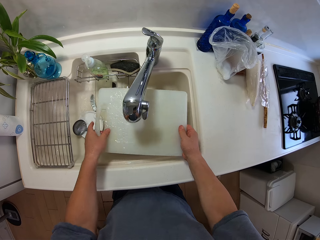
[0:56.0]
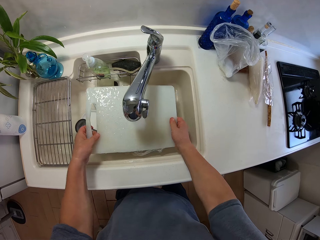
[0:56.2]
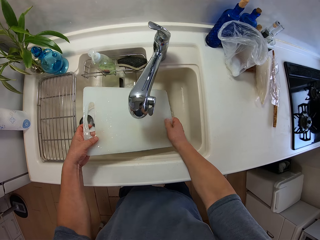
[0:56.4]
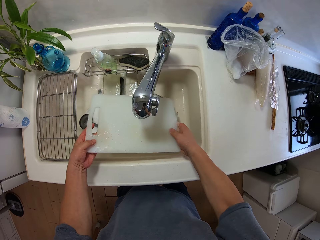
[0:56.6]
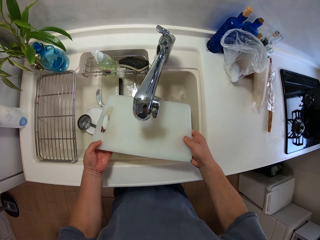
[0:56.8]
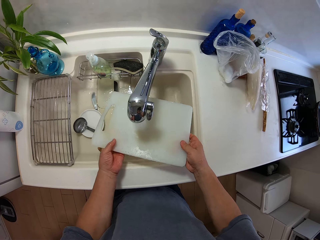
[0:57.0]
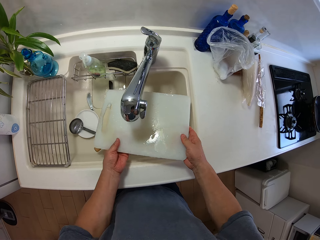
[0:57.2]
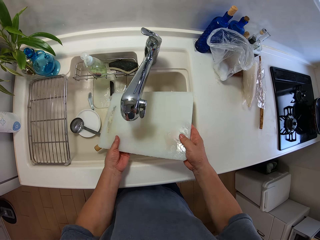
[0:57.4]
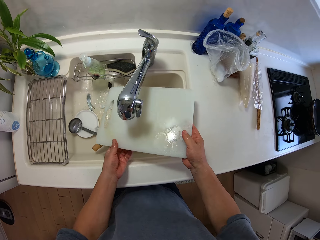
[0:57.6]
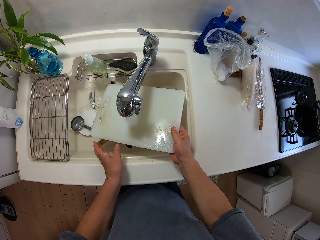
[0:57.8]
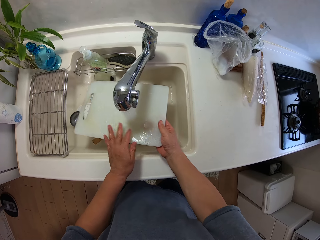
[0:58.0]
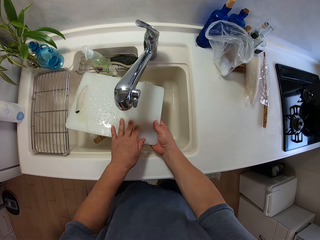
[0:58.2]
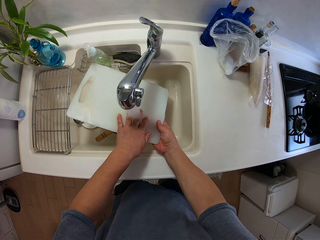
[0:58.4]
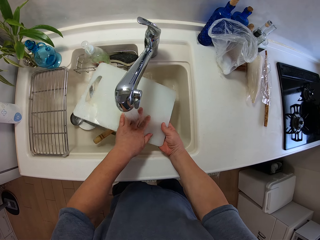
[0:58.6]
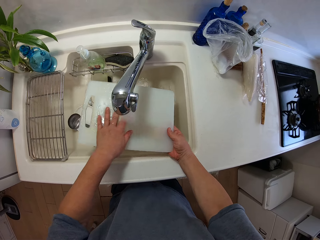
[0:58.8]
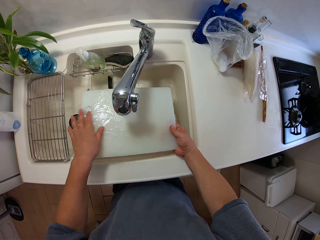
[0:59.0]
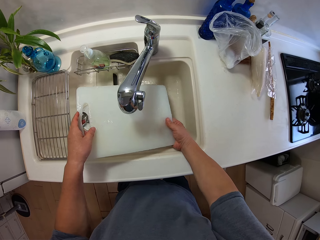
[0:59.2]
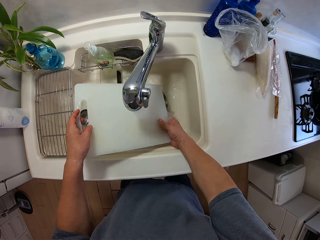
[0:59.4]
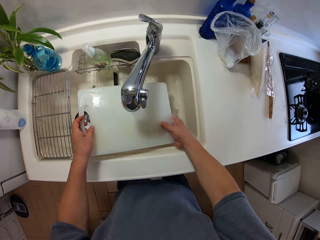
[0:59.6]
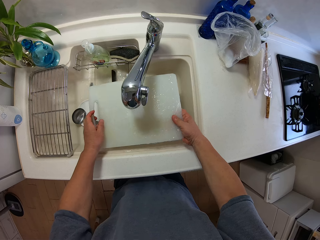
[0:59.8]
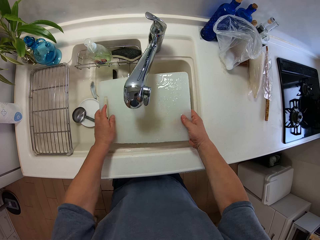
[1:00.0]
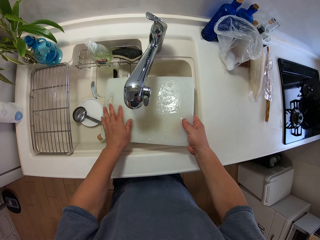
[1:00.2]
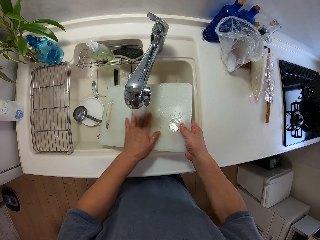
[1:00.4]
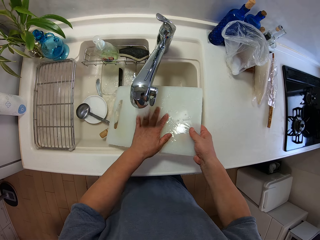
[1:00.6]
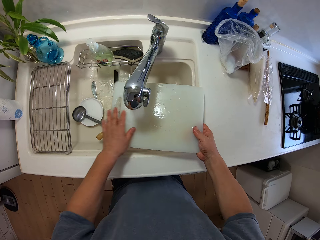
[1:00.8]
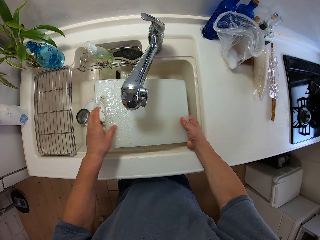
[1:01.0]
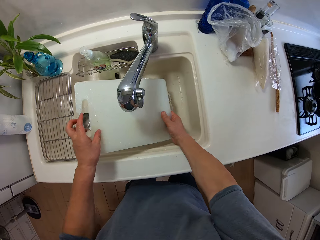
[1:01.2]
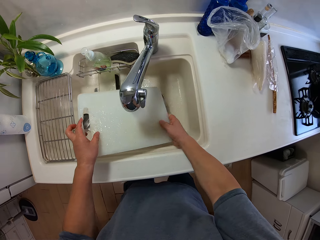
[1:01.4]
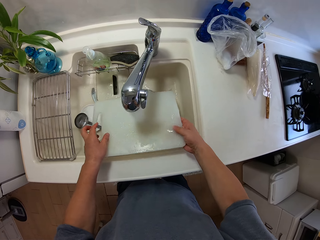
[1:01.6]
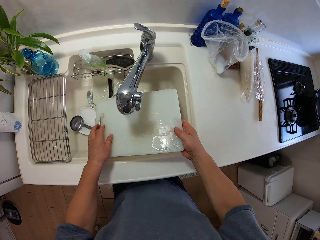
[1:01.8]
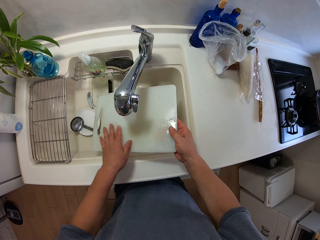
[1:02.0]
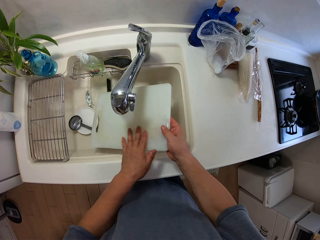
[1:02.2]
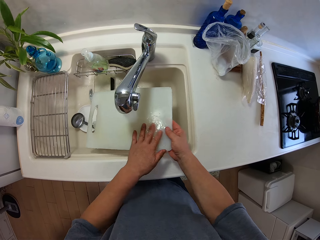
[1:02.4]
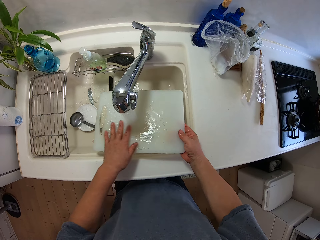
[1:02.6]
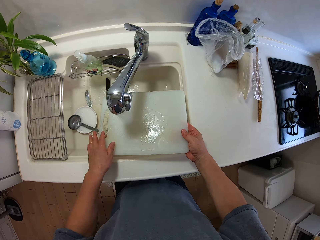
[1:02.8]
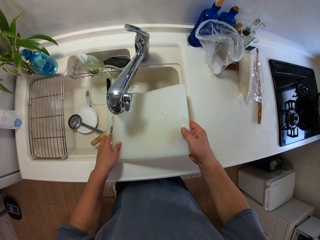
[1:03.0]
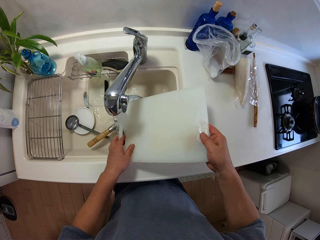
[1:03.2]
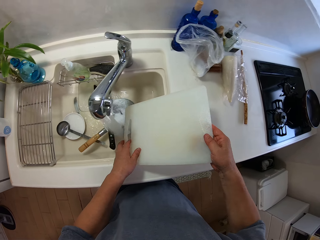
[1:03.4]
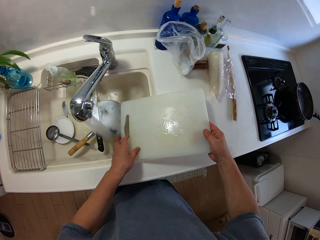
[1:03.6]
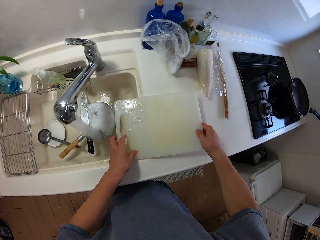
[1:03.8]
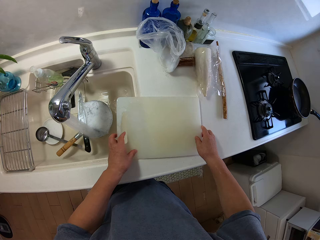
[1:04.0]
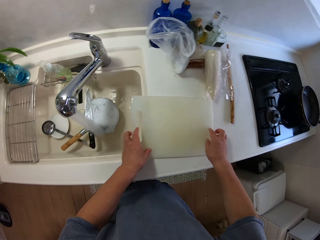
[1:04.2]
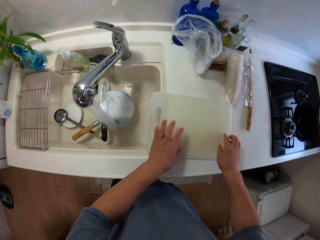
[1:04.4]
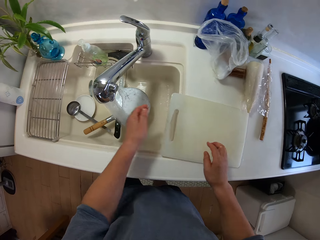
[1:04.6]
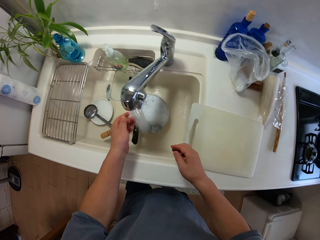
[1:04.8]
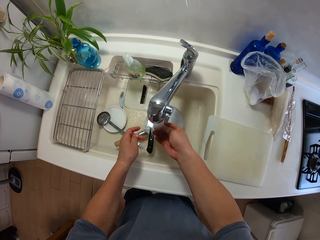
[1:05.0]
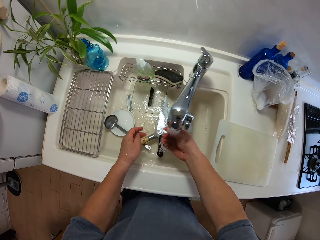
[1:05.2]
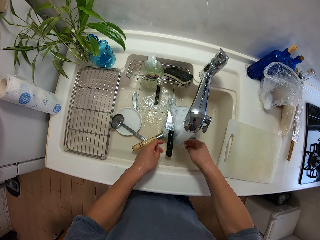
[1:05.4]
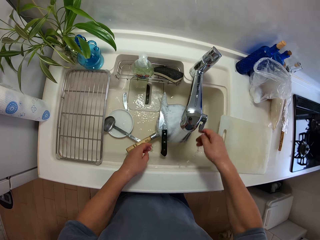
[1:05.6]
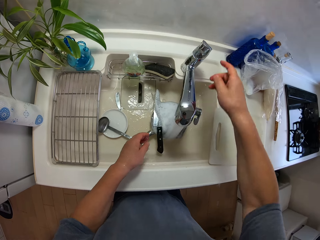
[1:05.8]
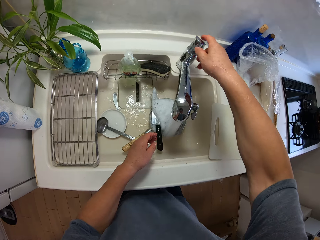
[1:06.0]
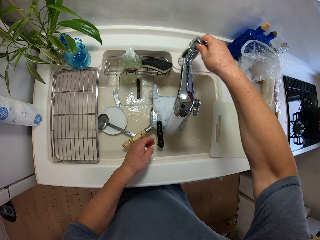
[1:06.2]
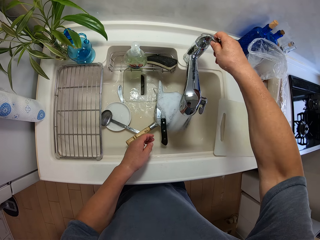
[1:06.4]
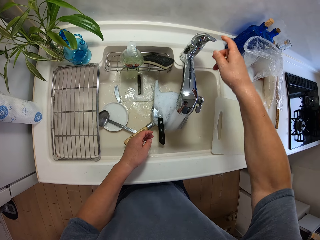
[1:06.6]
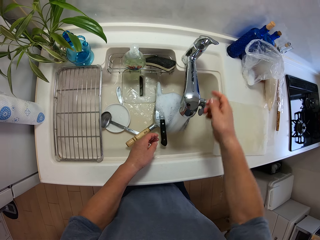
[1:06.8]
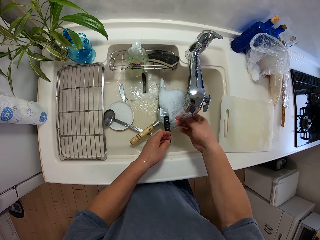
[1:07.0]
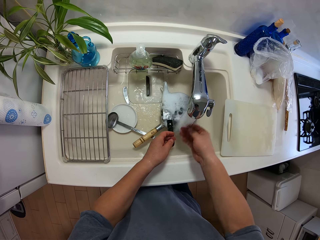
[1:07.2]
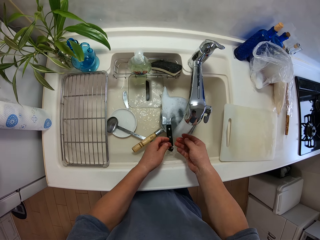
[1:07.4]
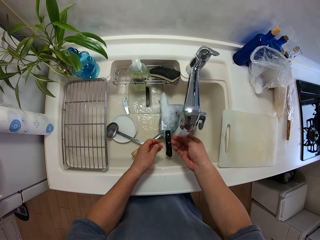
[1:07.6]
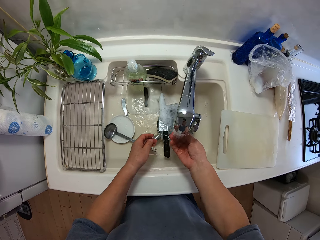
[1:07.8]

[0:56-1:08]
The camera wearer places the chopping board beside the sink. He cleans his hand. He holds the tap.

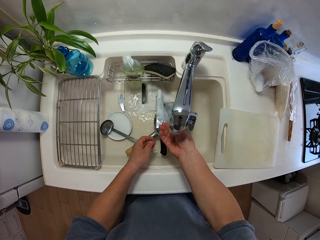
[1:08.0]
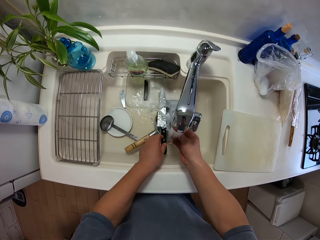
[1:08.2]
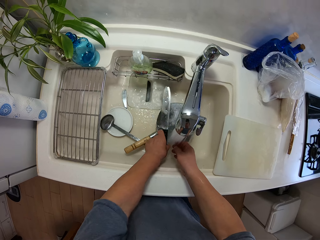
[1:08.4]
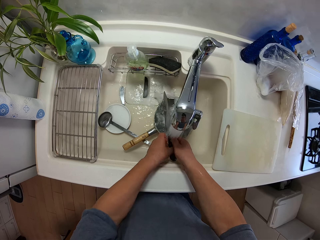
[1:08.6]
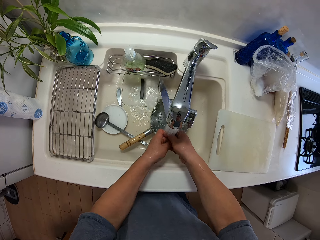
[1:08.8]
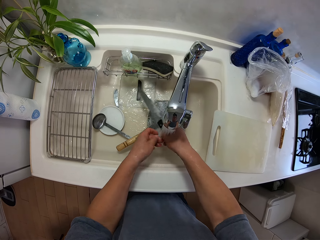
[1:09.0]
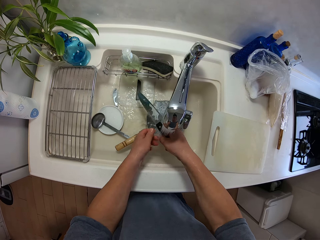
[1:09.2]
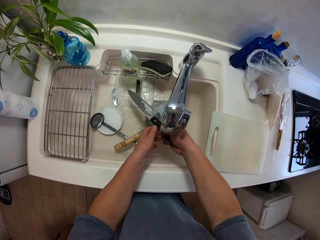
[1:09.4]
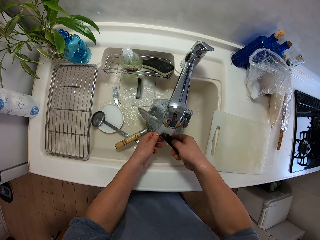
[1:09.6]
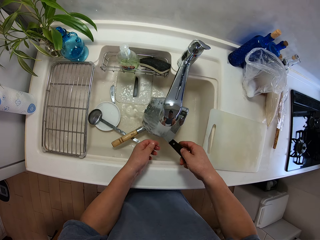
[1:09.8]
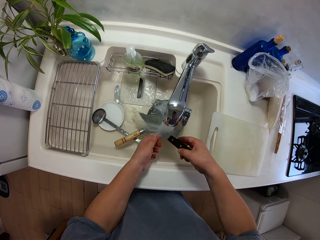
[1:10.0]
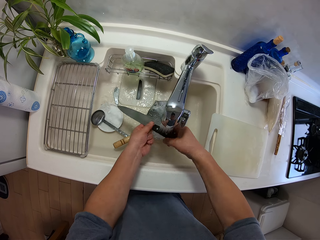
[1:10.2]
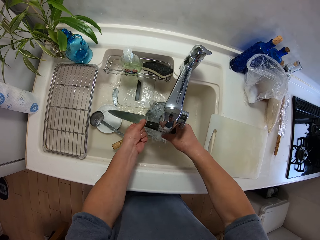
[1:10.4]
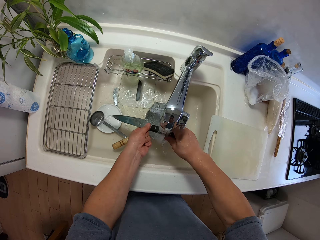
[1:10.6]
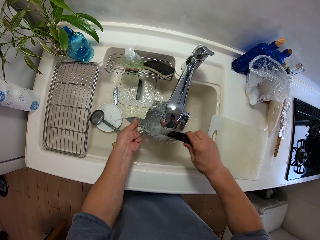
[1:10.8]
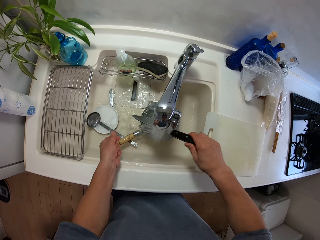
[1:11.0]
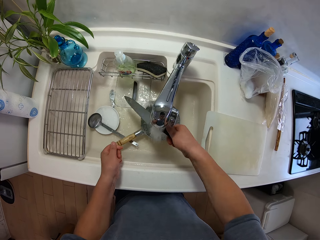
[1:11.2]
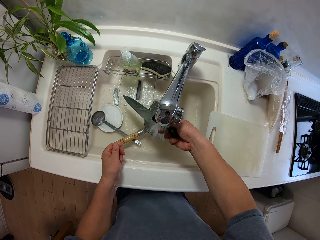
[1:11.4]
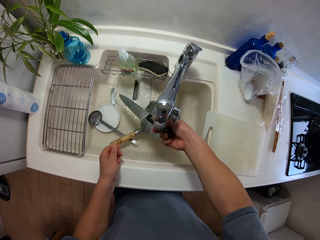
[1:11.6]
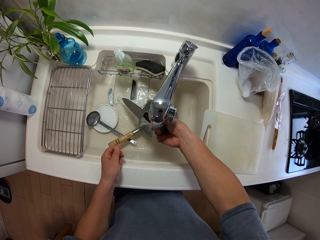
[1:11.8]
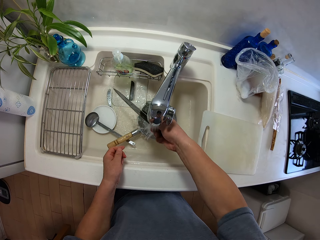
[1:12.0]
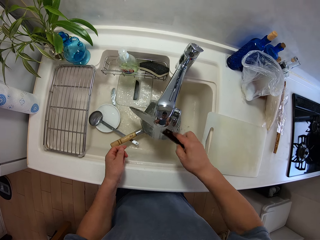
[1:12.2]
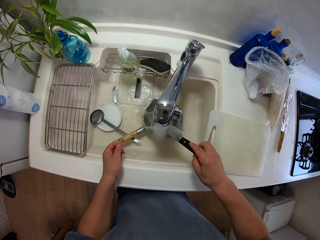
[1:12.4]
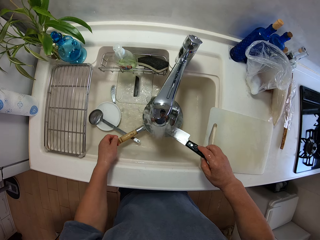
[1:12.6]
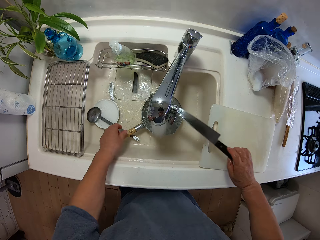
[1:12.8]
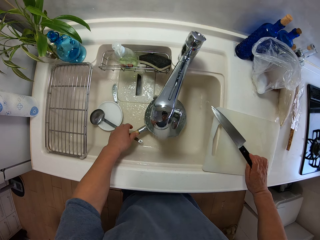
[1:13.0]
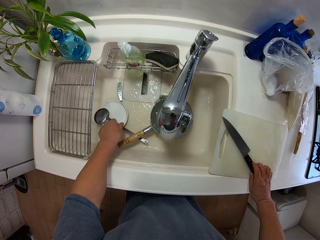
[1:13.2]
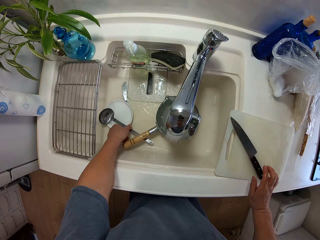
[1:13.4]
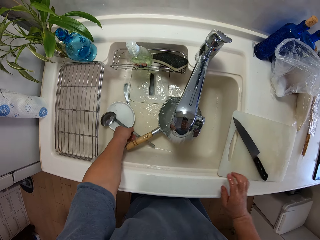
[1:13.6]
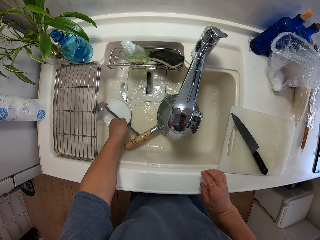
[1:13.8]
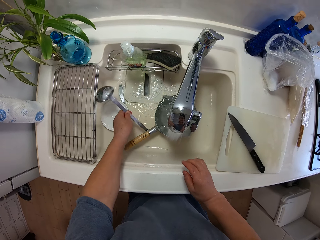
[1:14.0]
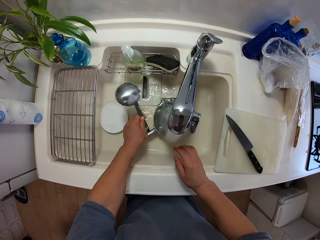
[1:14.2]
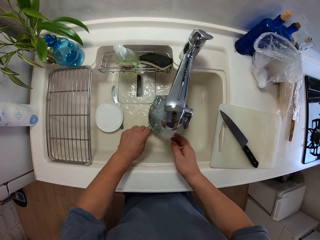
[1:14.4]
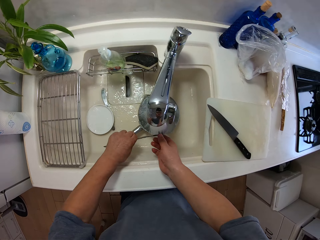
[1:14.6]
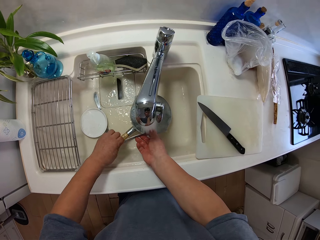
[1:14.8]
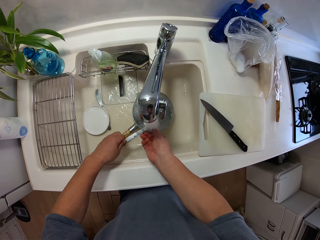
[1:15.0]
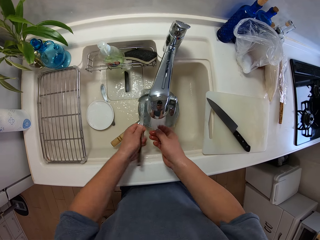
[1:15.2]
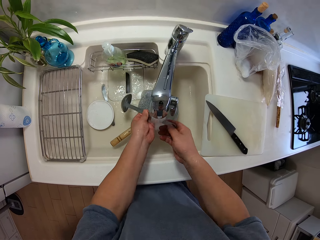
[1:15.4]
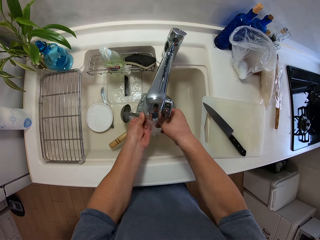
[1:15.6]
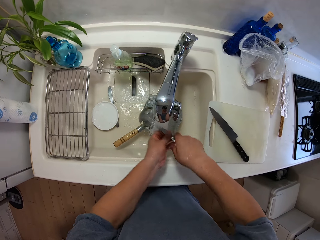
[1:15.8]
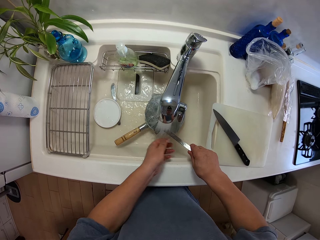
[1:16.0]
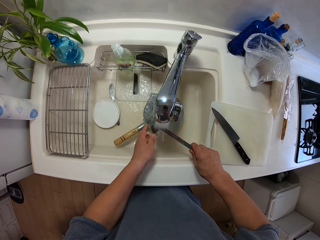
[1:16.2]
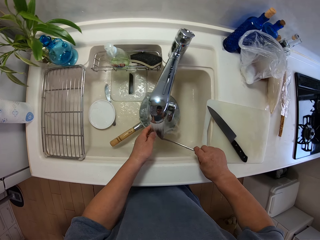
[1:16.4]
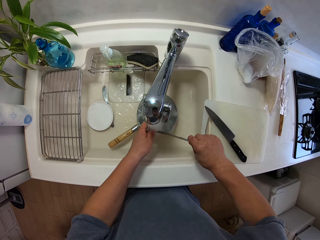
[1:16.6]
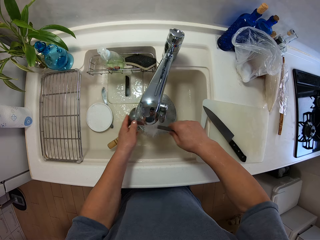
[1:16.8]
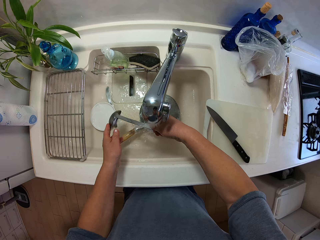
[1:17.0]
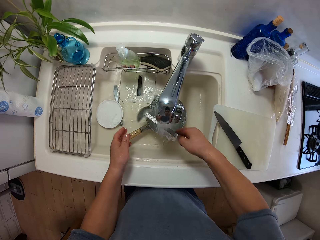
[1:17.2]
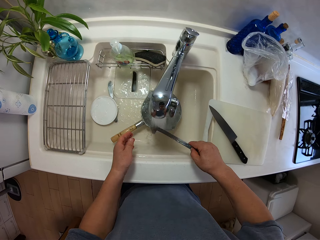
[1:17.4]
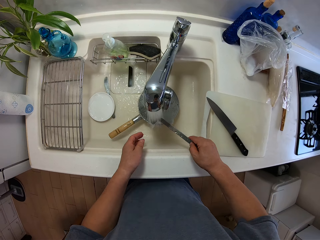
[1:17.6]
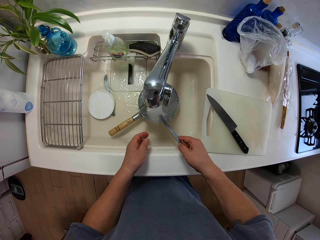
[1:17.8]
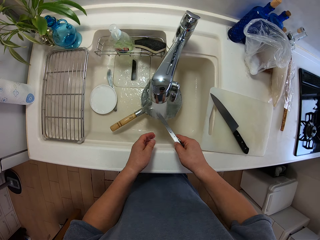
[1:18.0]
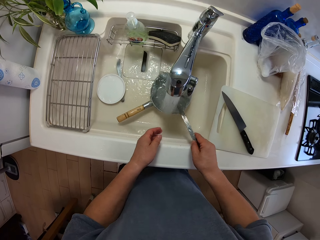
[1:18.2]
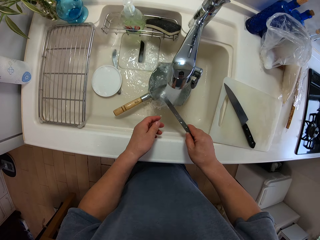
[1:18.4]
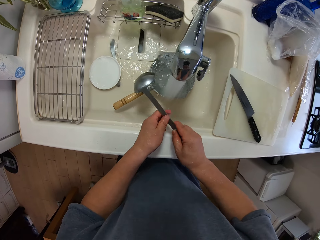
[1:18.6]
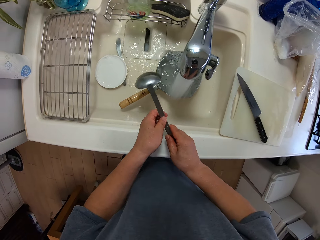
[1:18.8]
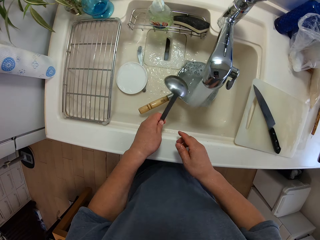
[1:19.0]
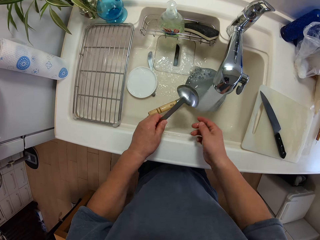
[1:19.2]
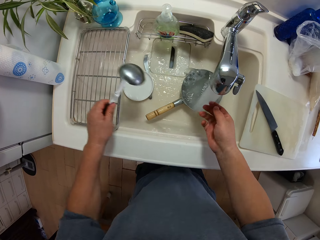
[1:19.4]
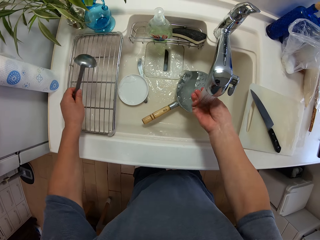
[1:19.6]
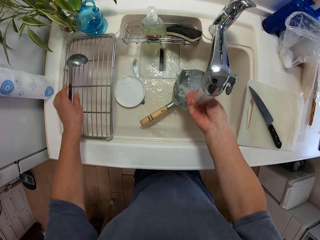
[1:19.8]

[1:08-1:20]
The camera wearer cleans his hand. He picks a knife from the cooking pot. He cleans the knife. He places the knife on the chopping board. He picks the serving spoon from the top of the saucer. He cleans the serving spoon.
